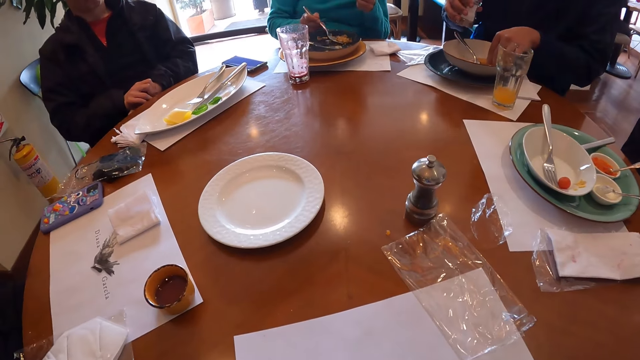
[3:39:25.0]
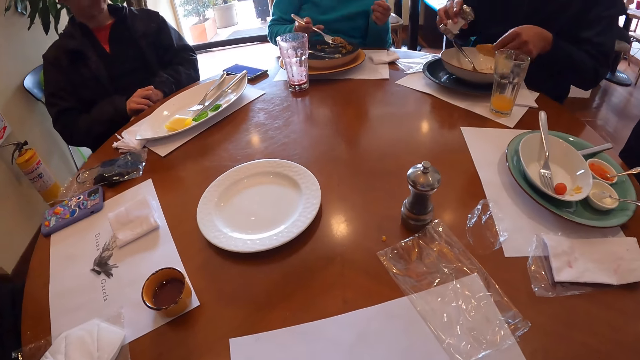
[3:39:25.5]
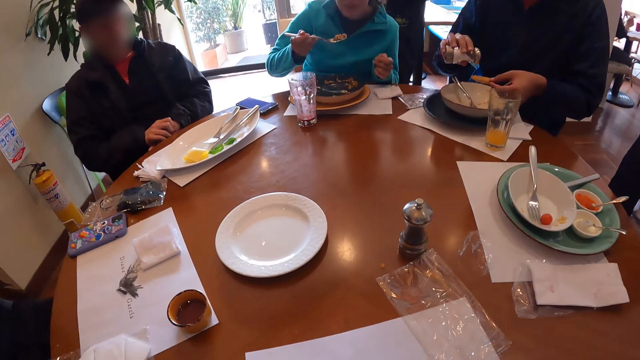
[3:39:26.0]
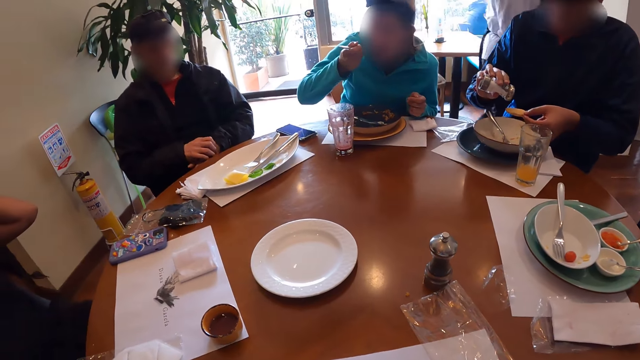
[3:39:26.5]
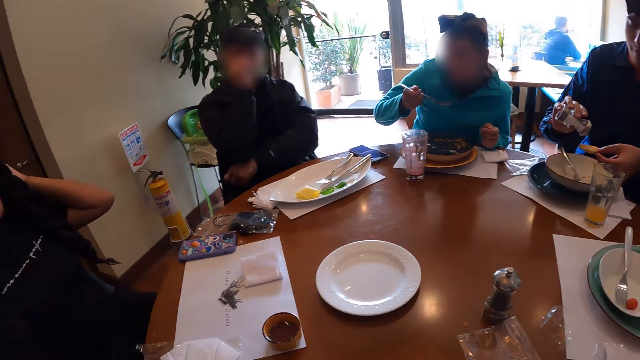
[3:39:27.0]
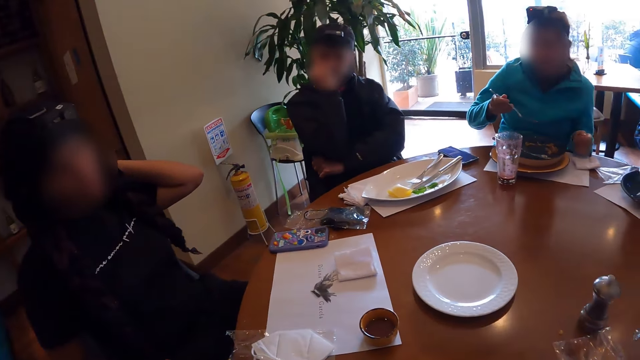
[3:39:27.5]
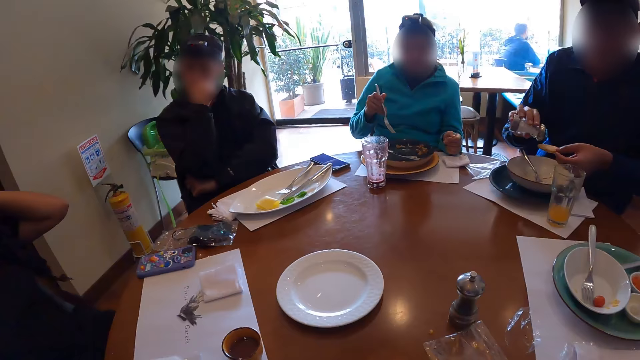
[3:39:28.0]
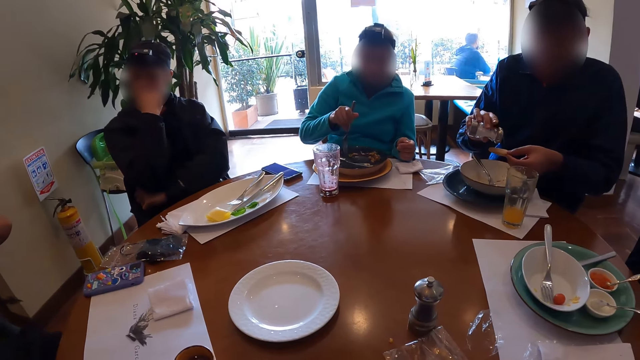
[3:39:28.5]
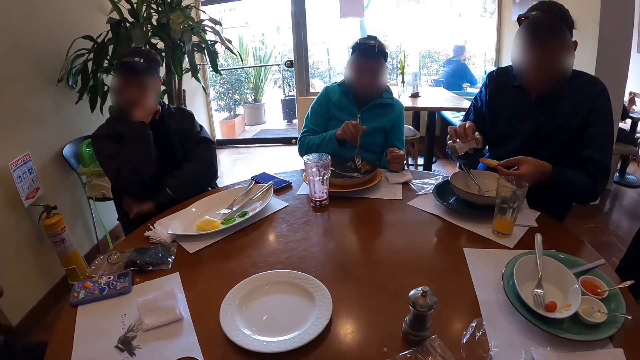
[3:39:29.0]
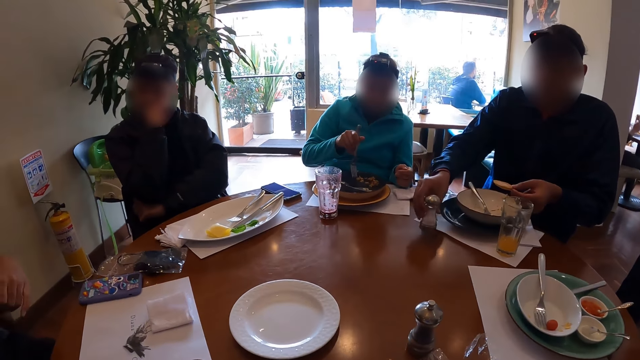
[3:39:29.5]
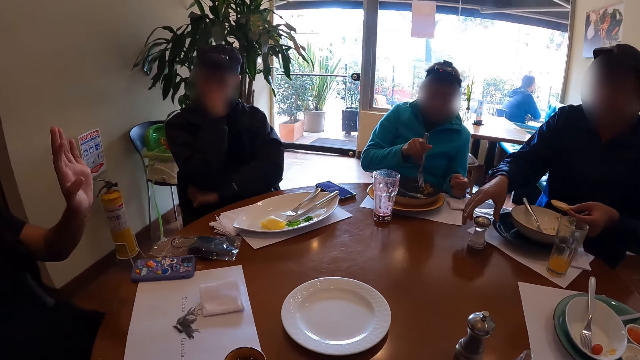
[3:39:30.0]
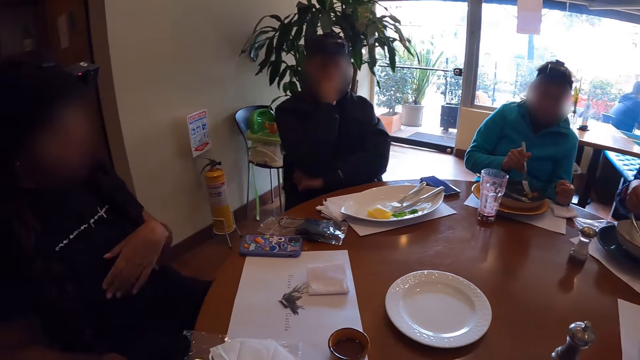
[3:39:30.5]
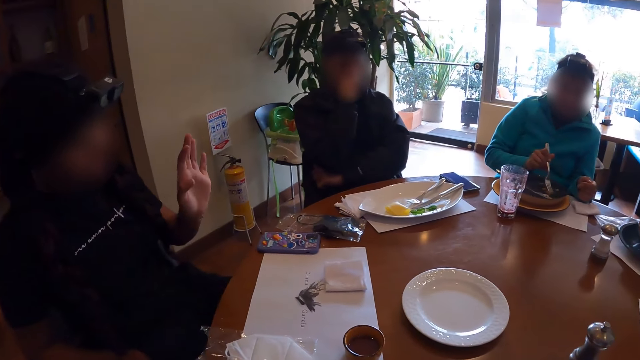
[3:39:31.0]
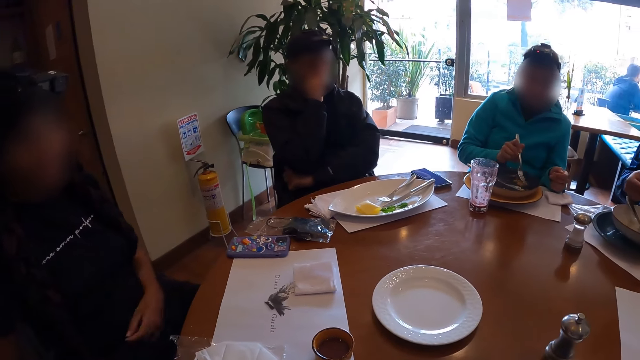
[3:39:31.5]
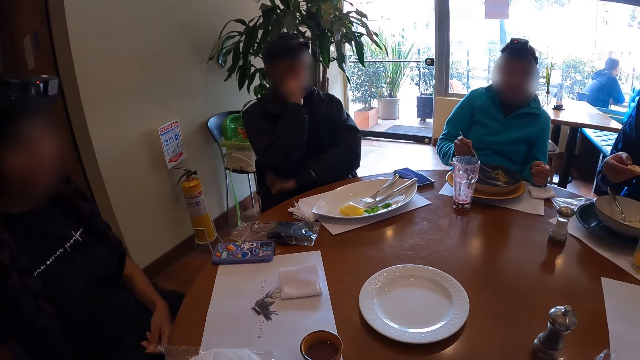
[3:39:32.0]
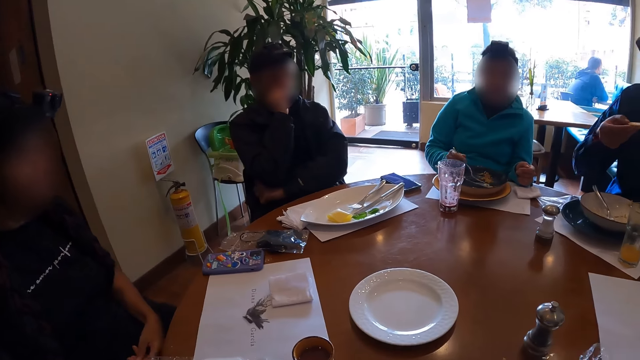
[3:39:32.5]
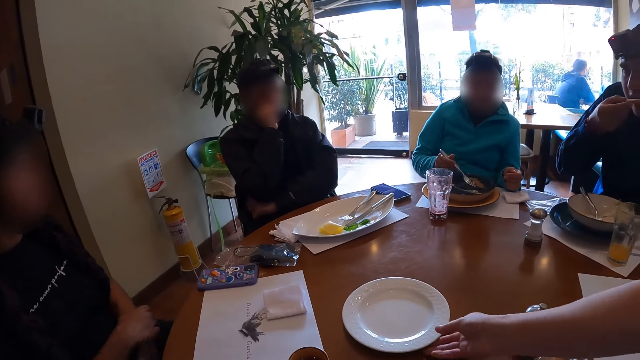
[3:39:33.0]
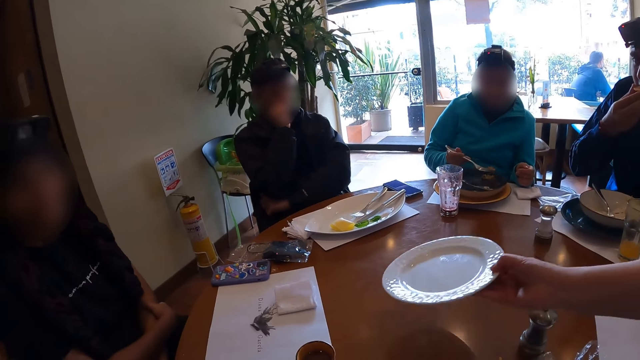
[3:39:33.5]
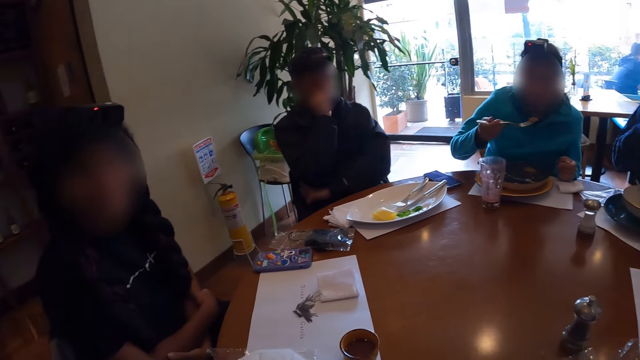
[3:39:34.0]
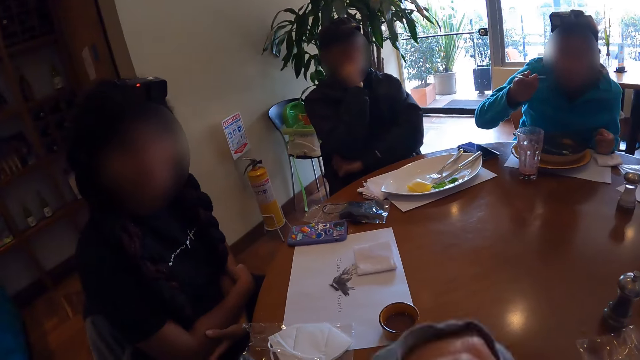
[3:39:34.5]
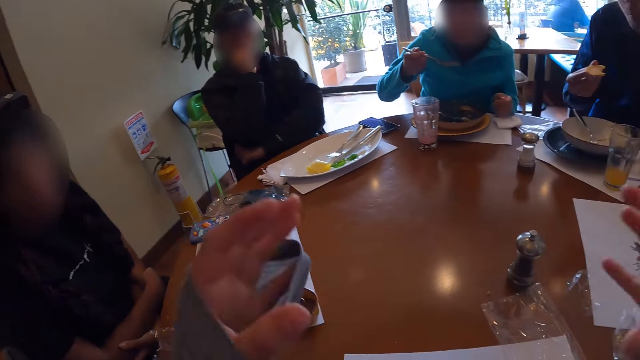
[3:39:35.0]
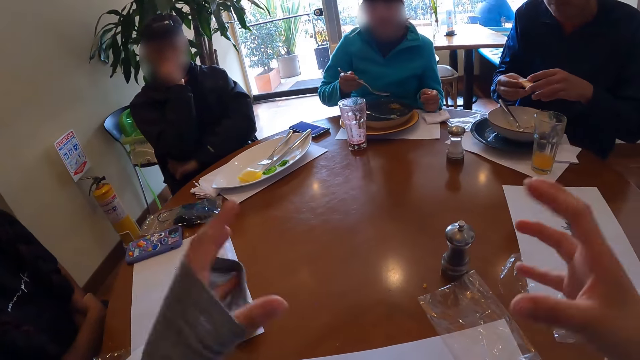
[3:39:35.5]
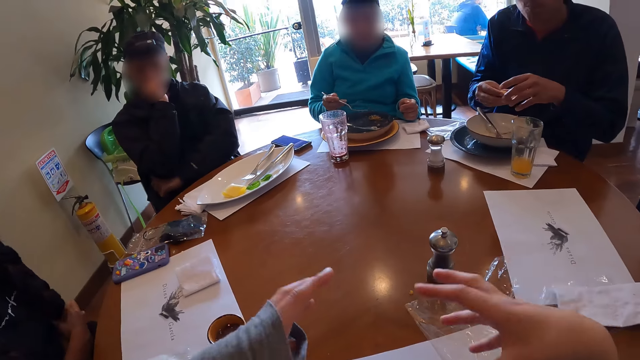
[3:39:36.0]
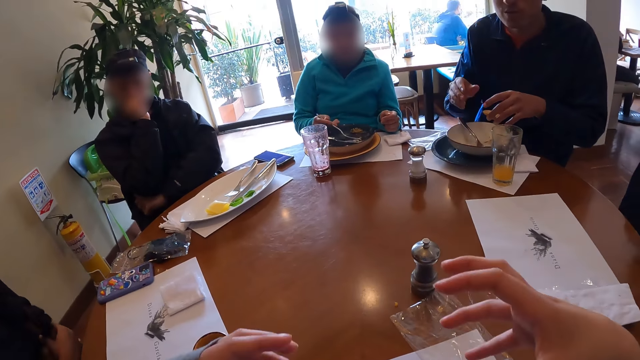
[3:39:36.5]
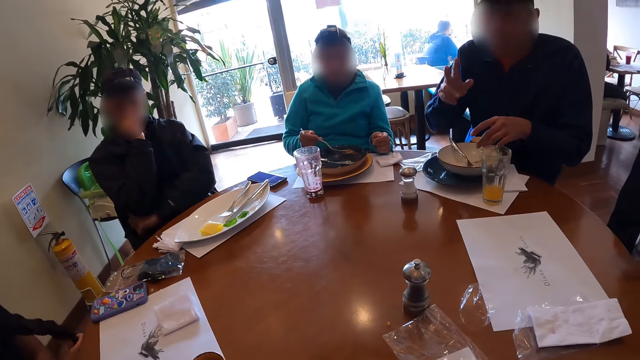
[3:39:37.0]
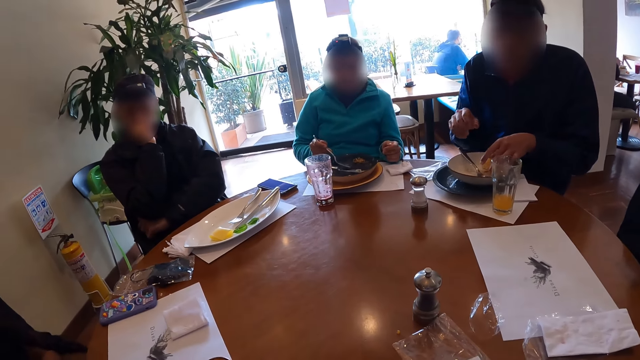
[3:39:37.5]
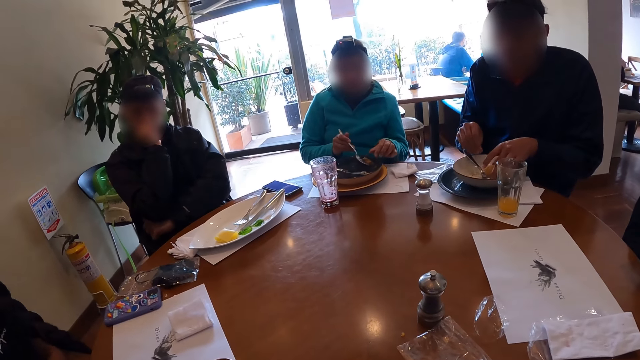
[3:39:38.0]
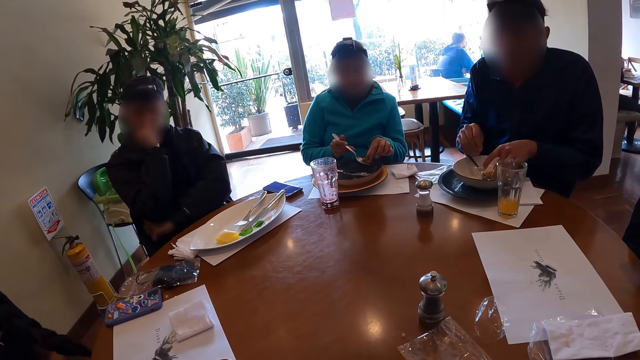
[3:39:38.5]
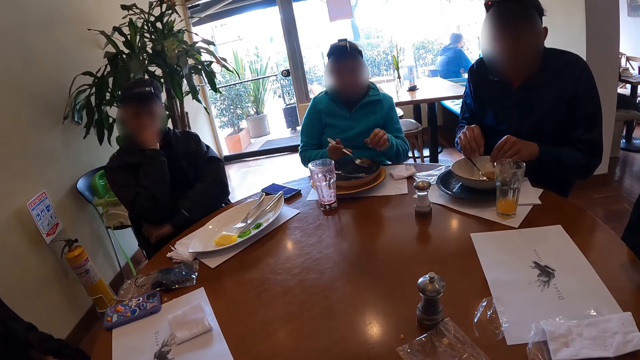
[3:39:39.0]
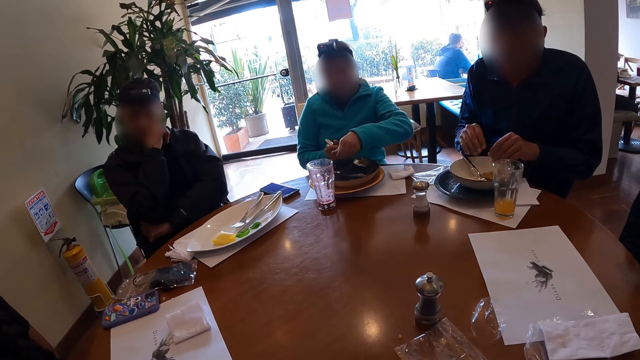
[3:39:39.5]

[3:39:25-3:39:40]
The man picks the biscuit from the plate with his left hand. The woman picks some rice from the plate with the fork in her right hand. The man pours salt on the biscuit in his left hand. The woman eats the rice with the fork in her right hand. The camera wearer looks at people on the table. The woman picks some rice from the plate with the fork in her right hand. The man drops the container of salt on the table with his right hand. The man eats the biscuit with his right hand. The waiter picks the plate from the table with his right hand. The woman eats the rice with the fork in her right hand. The camera wearer gestures at two women and two men. The man passes the biscuit from his right hand to his left hand. The woman picks some rice from the plate with the fork in her right hand. The man drops the biscuit on the plate with his left hand.

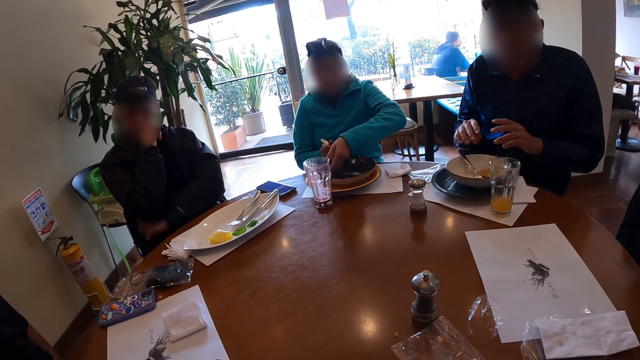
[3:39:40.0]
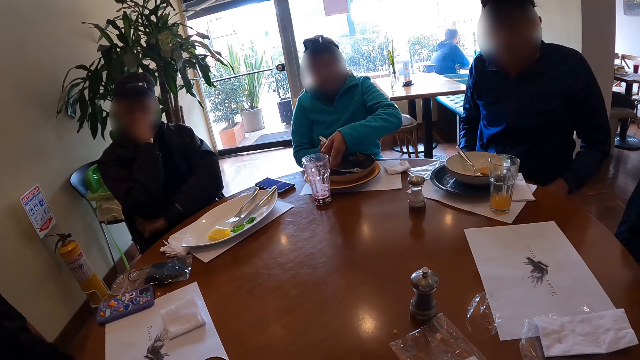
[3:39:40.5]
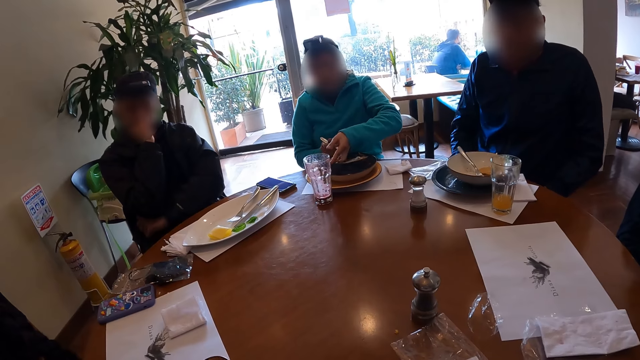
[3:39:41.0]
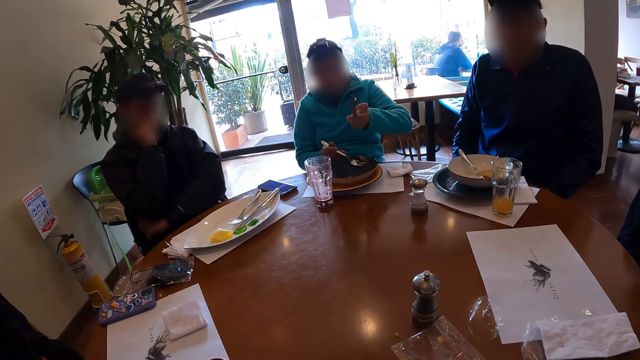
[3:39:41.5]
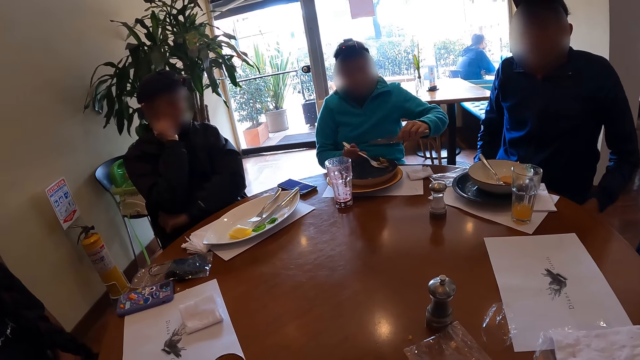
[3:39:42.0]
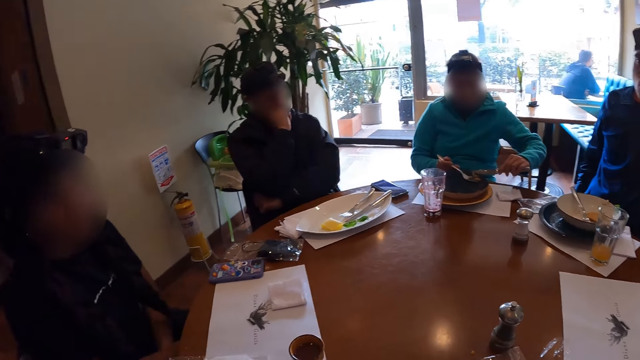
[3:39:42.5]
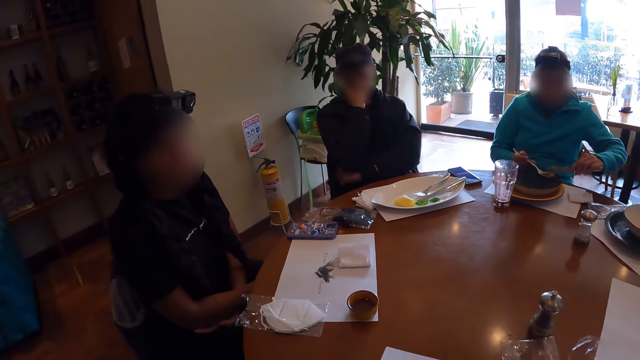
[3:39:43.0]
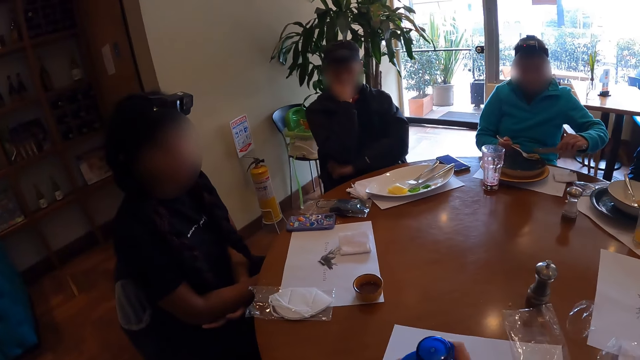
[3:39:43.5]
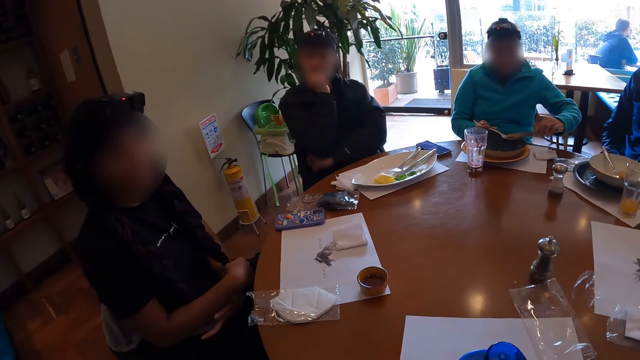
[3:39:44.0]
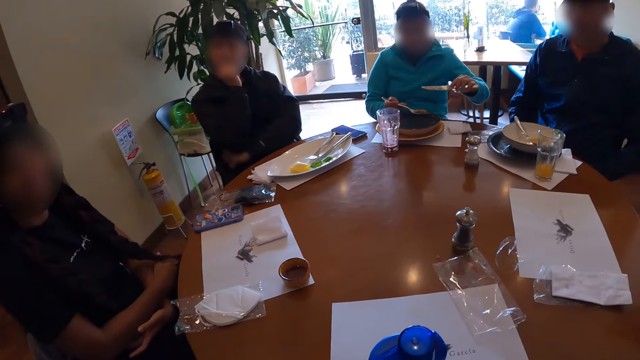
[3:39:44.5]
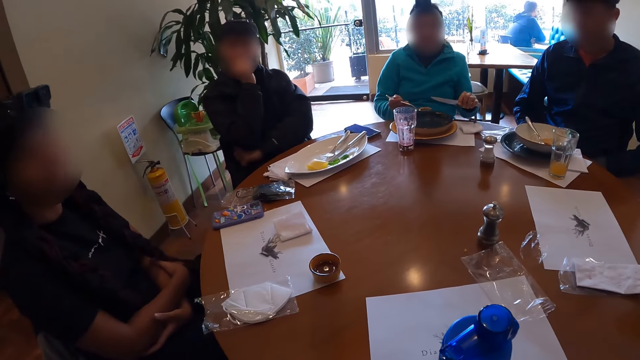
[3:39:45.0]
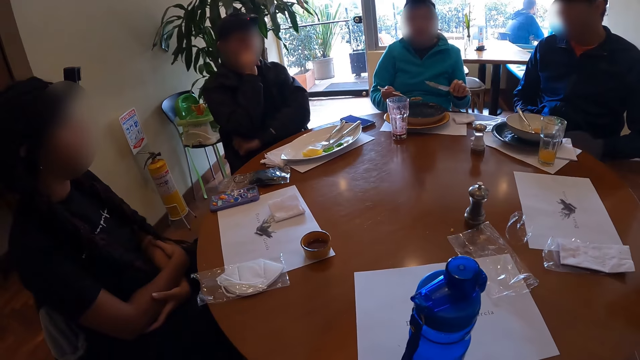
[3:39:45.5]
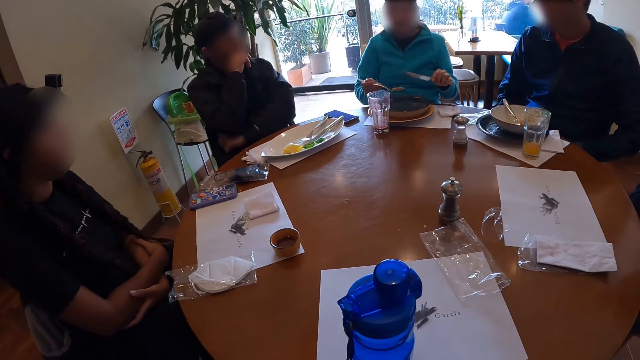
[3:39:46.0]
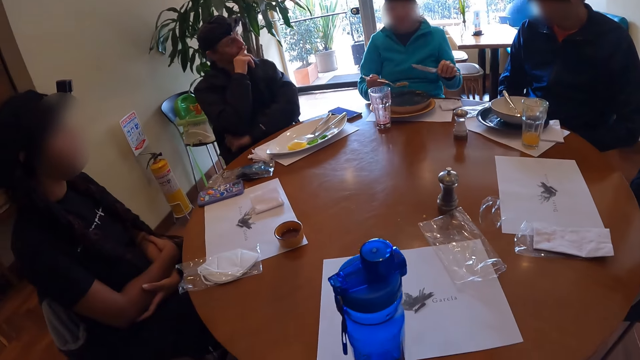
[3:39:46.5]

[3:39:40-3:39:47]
The woman picks the knife from the plate with her left hand.
